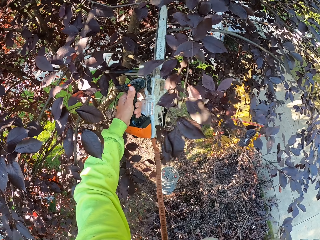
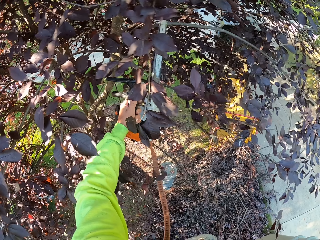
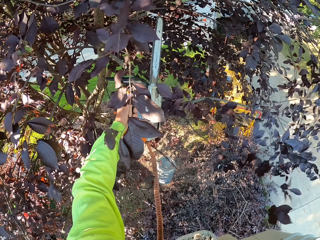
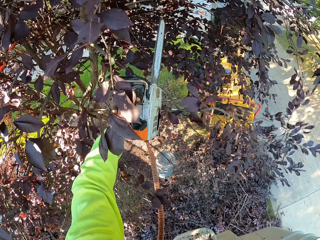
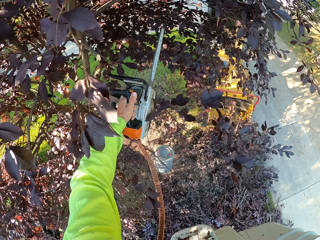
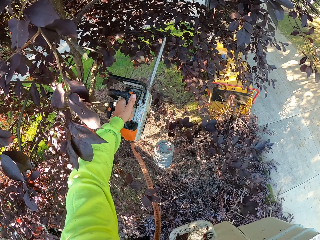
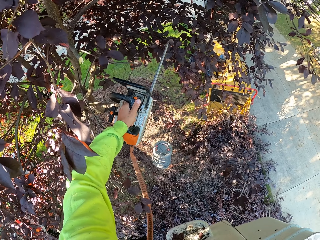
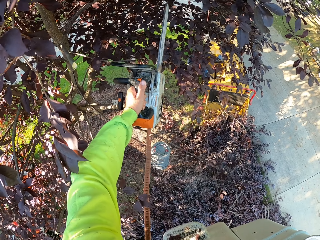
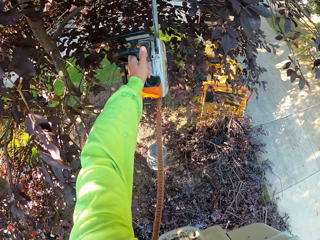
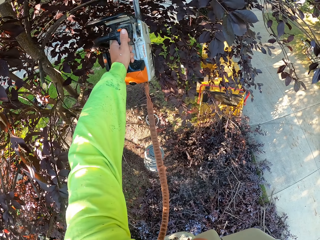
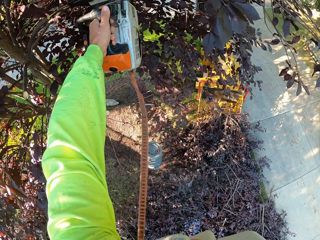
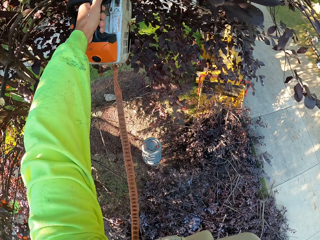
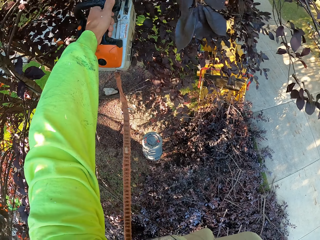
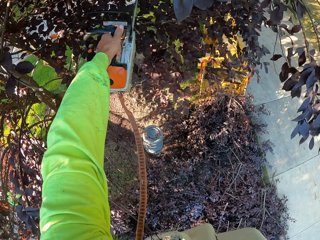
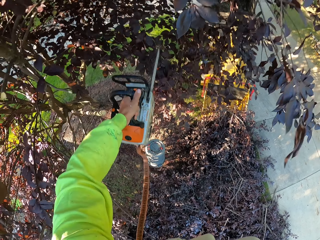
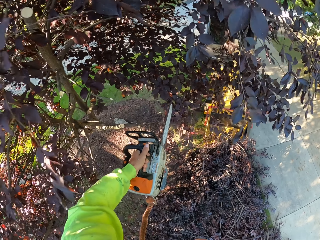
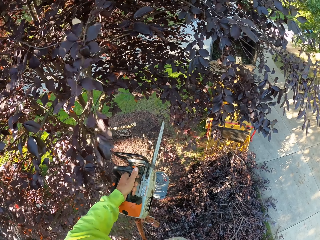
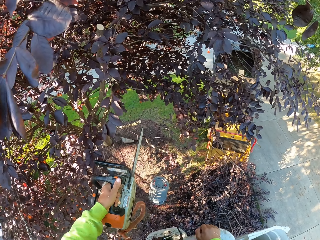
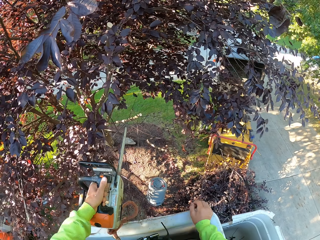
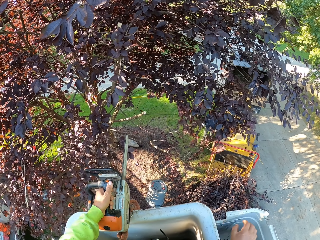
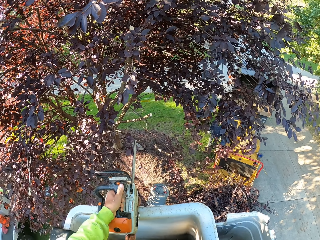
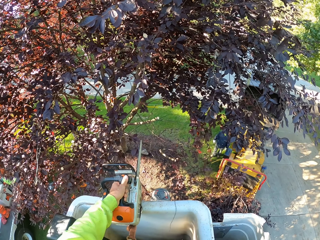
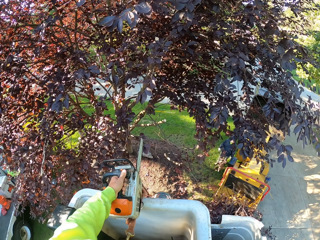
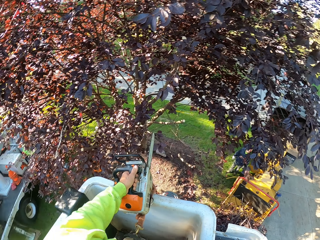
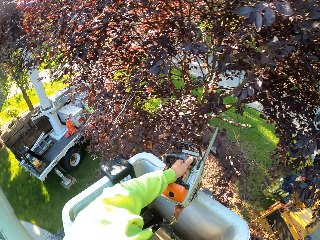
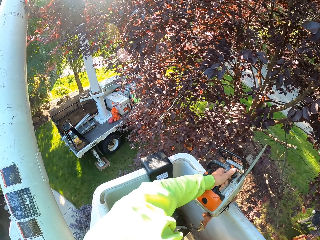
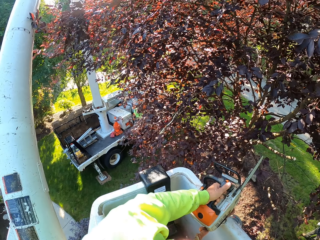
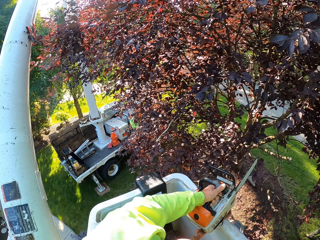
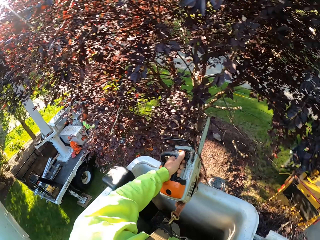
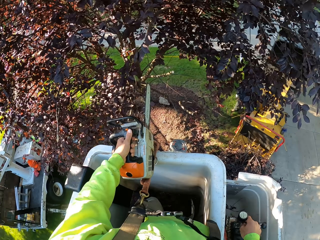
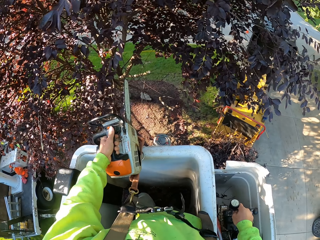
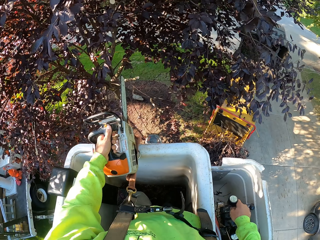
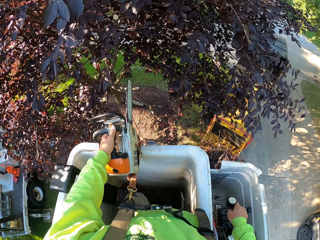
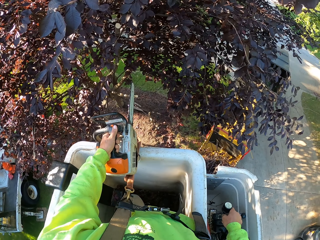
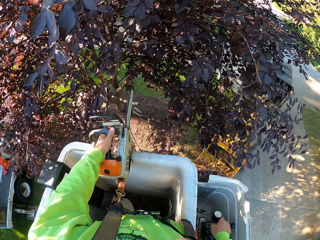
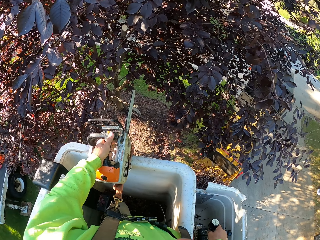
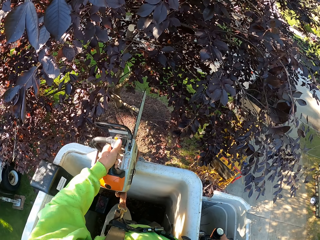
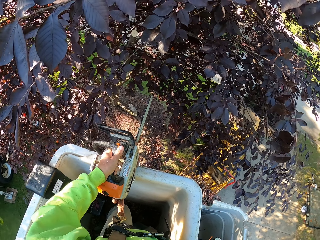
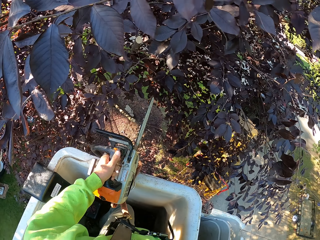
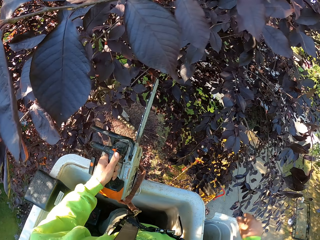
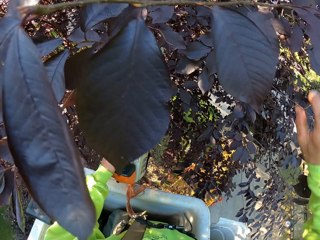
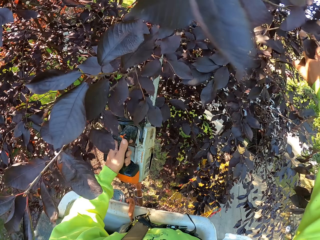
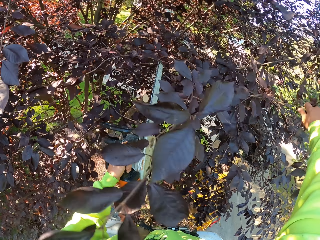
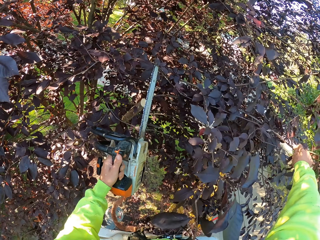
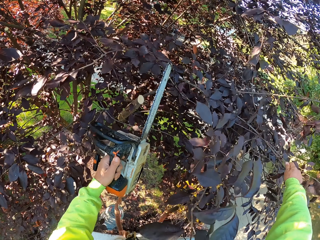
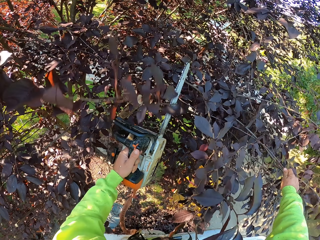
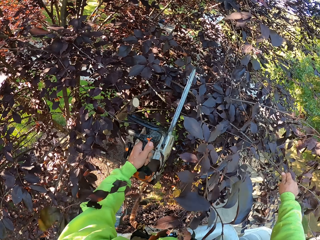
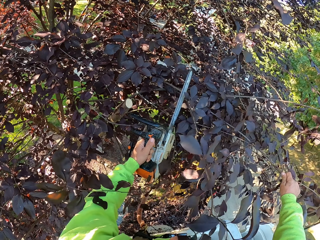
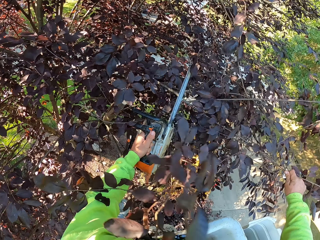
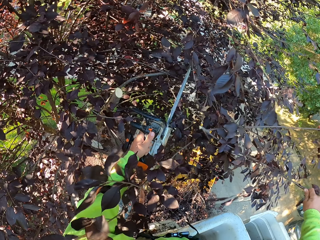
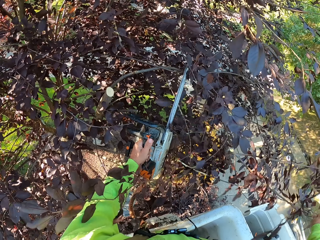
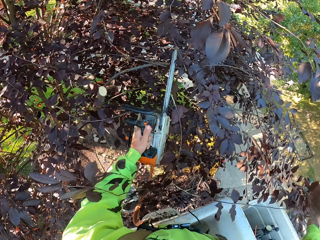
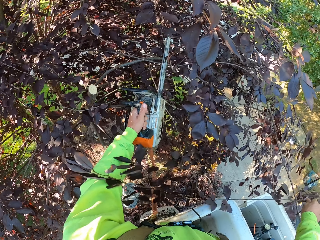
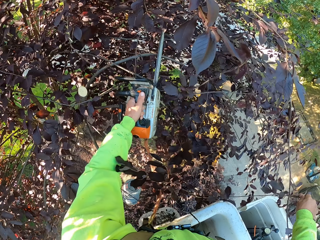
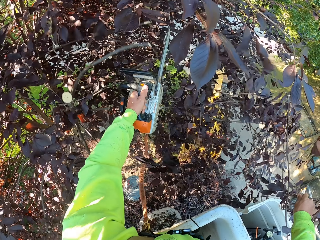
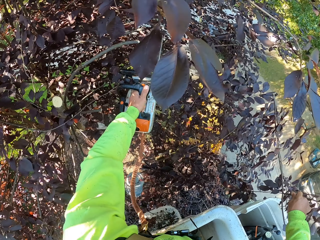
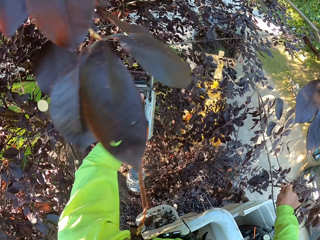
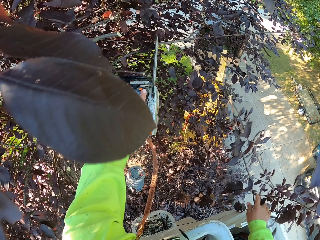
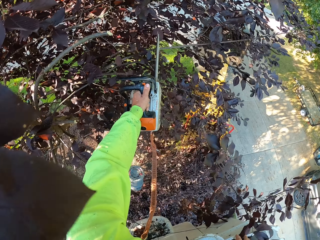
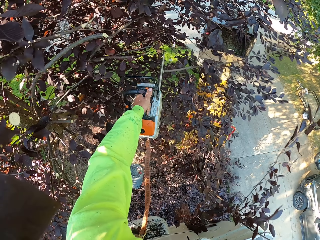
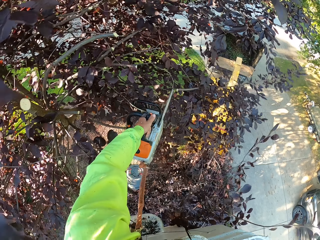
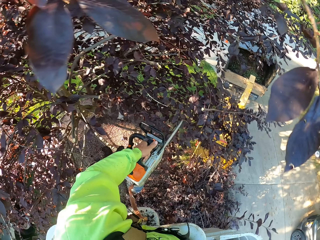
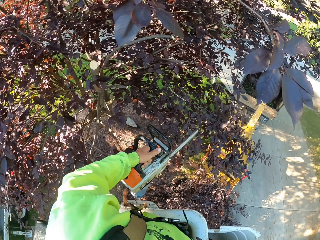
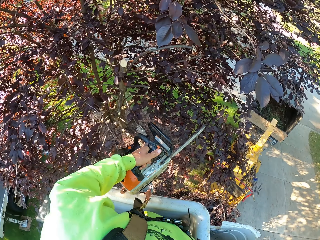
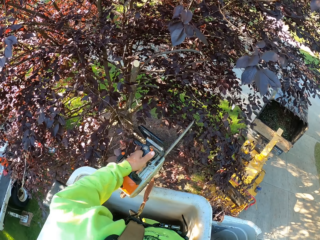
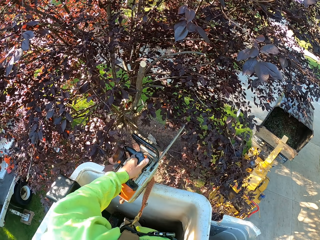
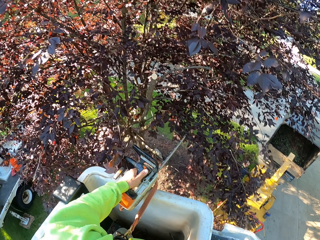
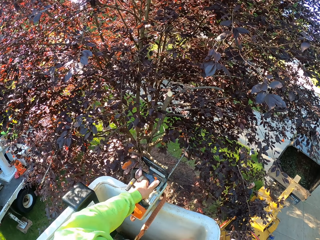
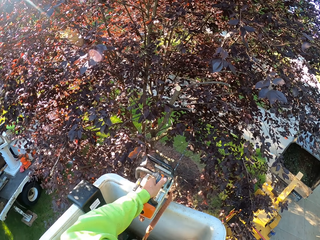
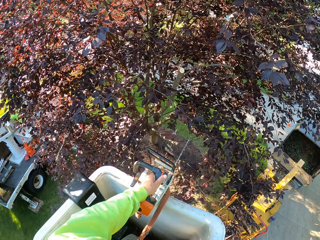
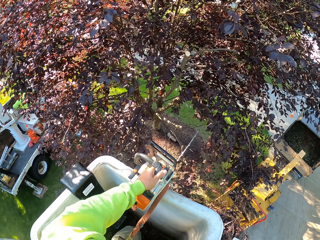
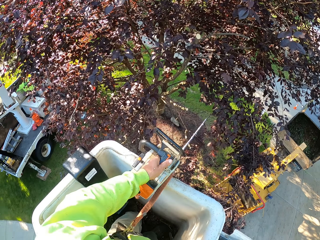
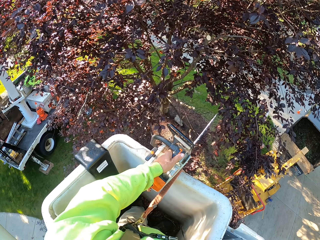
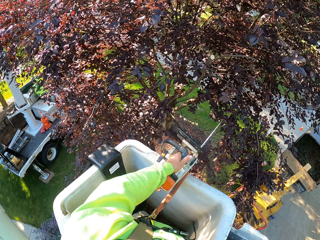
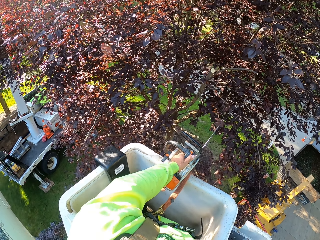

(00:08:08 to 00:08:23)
The camera wearer operates the gear on the boom lift crane with his right hand. He holds a twig on the tree with his right hand. He pushes branches with his right hand. He cuts the twig on the tree with the chainsaw in his left hand. He throws the twig on the ground with his right hand. He operates the boom.

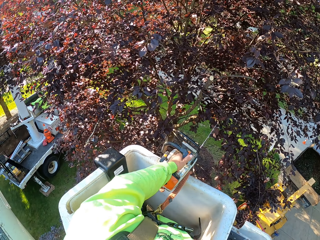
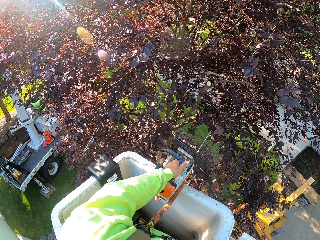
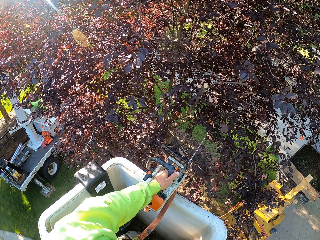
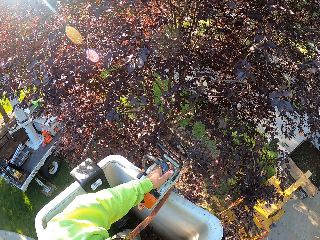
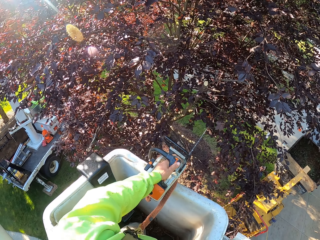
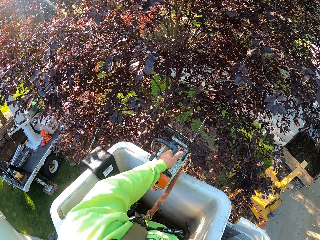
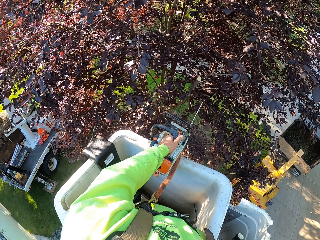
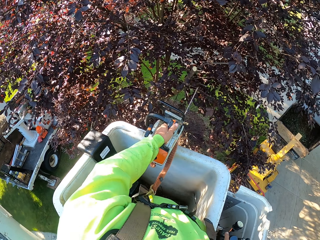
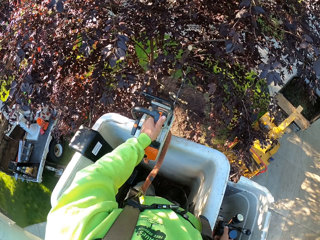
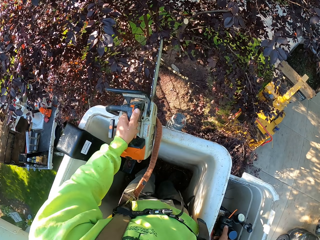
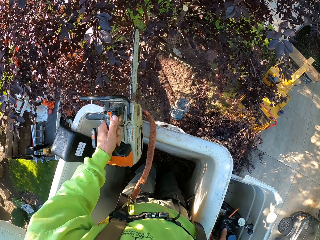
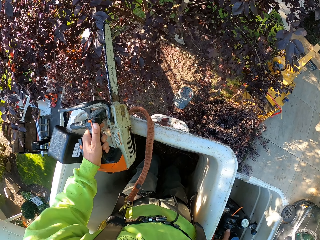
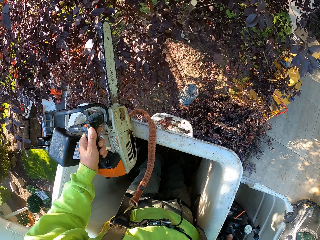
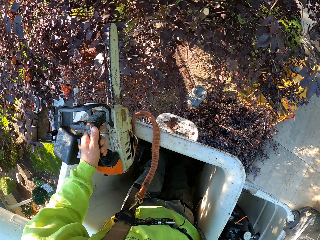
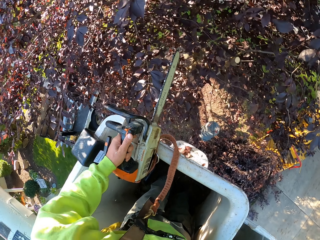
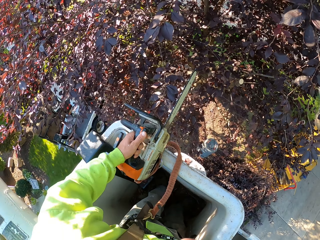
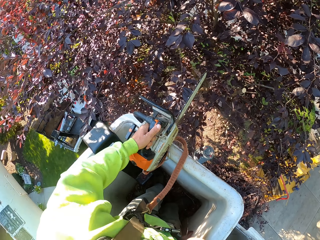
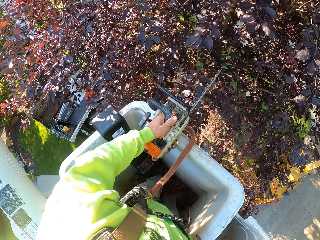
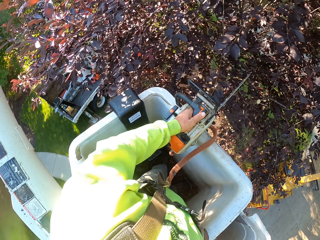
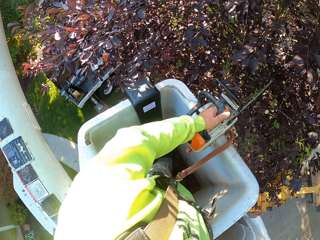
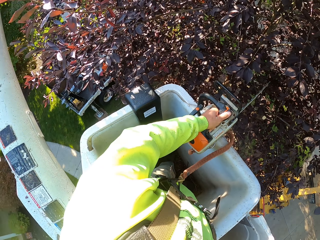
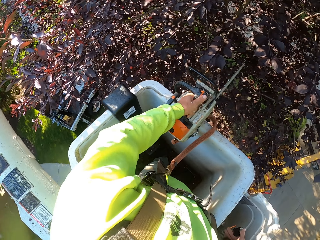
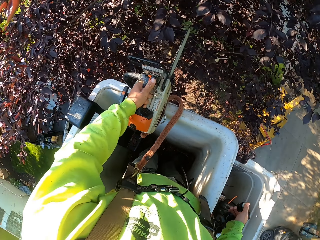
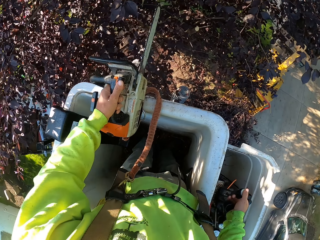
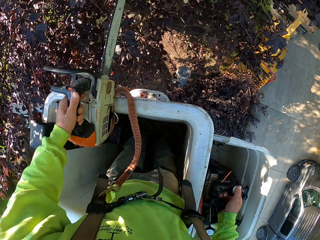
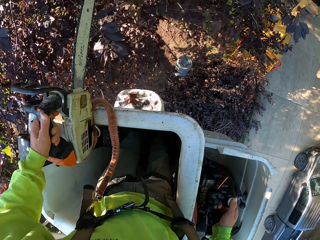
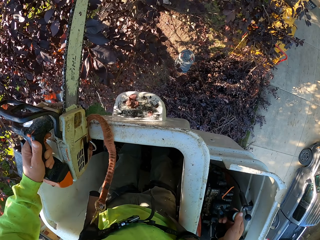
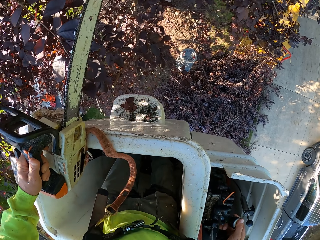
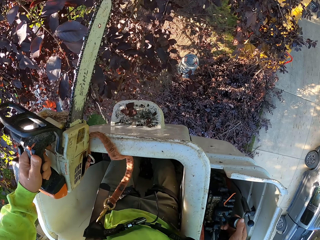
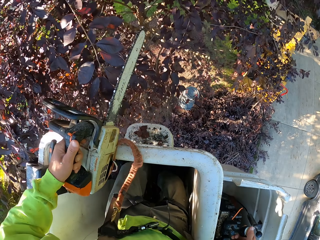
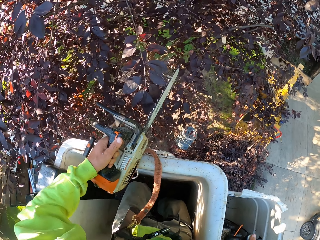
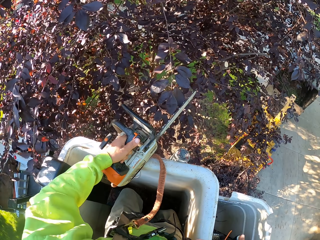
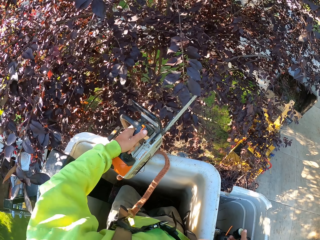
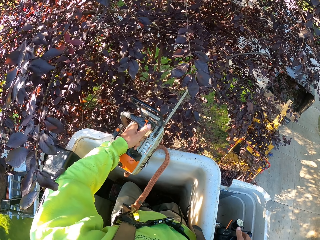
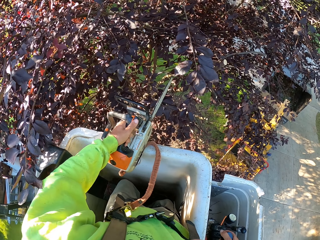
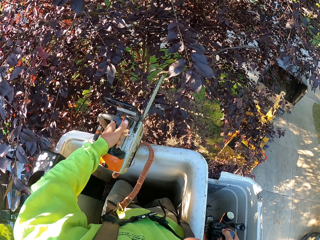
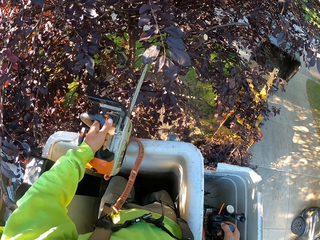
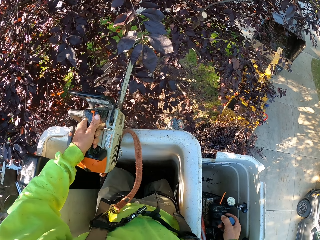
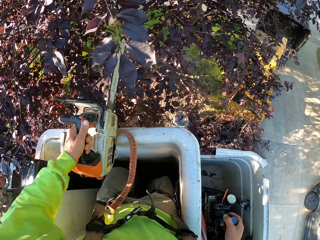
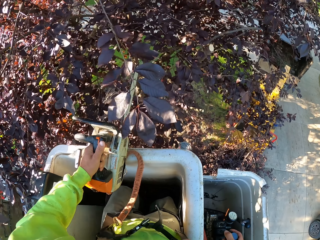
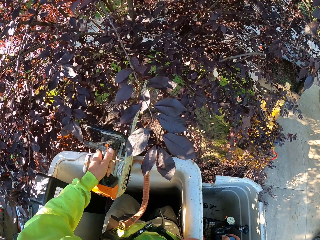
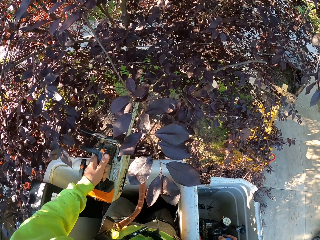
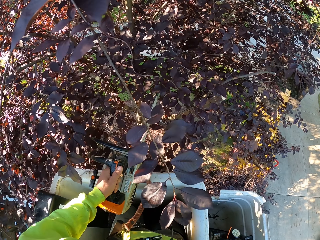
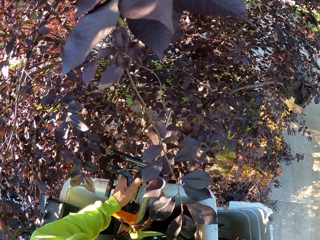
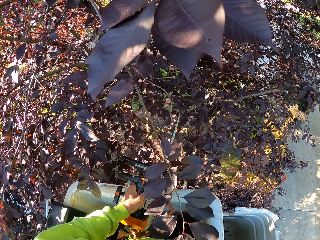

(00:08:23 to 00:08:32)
The camera wearer operates the gear on the boom lift crane with his right hand.
